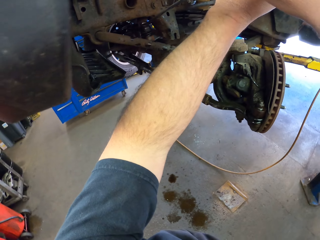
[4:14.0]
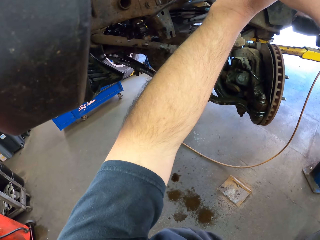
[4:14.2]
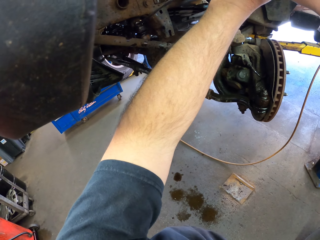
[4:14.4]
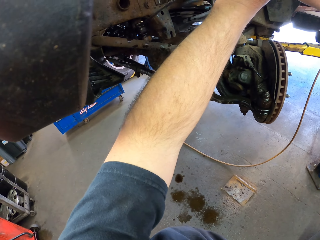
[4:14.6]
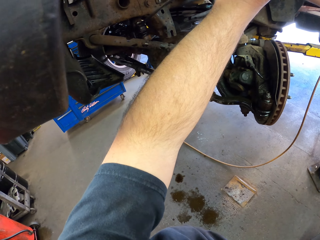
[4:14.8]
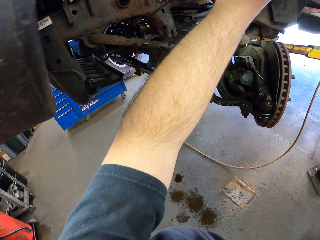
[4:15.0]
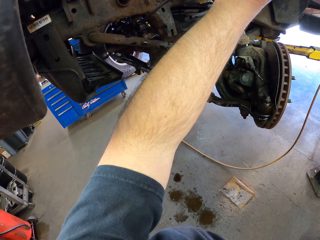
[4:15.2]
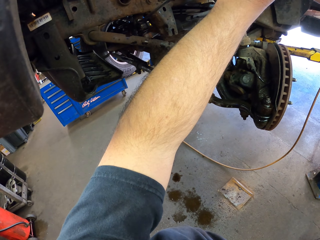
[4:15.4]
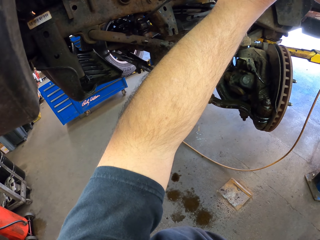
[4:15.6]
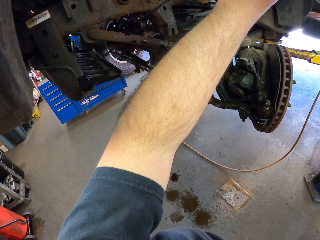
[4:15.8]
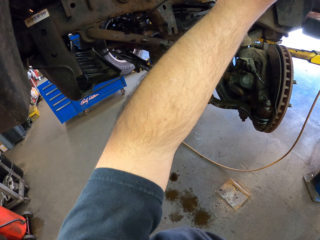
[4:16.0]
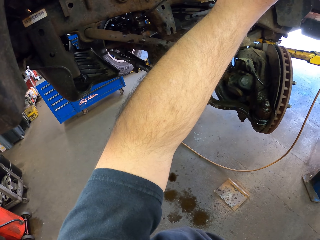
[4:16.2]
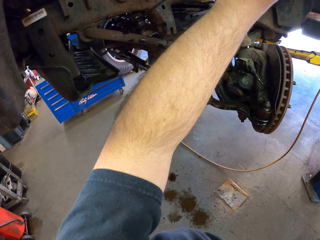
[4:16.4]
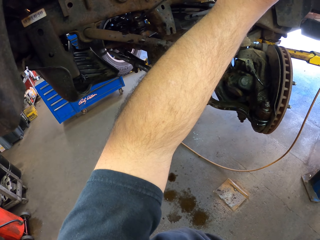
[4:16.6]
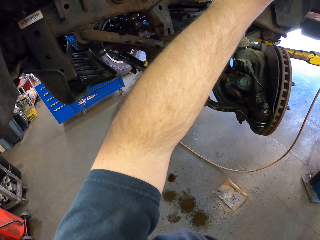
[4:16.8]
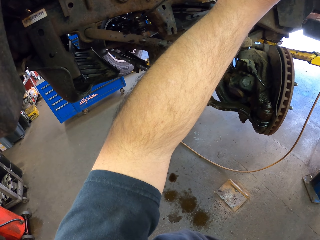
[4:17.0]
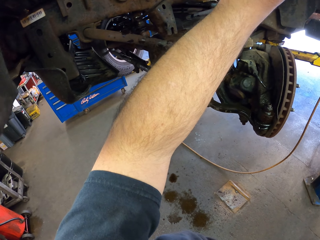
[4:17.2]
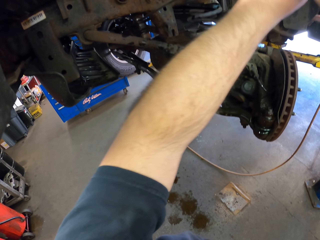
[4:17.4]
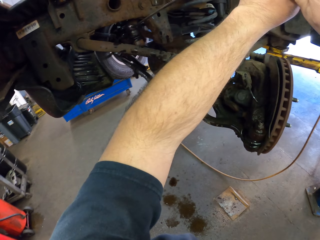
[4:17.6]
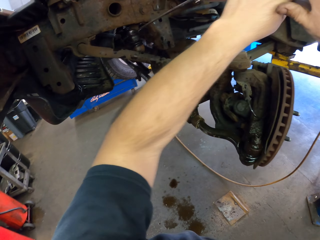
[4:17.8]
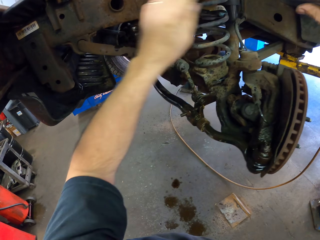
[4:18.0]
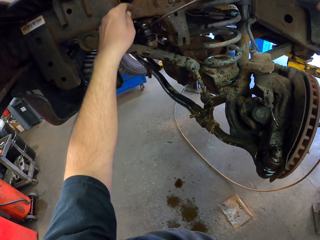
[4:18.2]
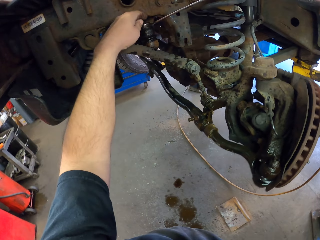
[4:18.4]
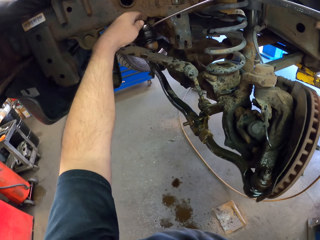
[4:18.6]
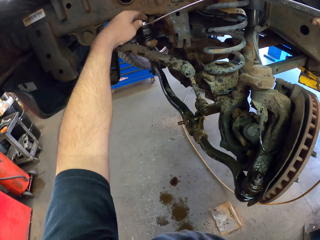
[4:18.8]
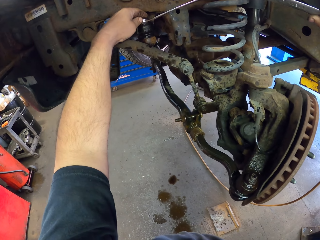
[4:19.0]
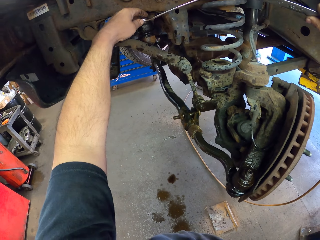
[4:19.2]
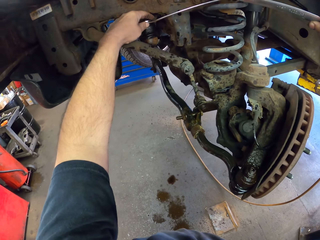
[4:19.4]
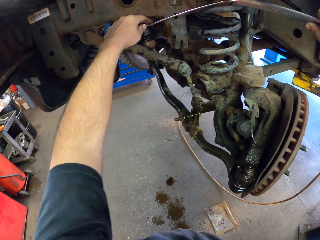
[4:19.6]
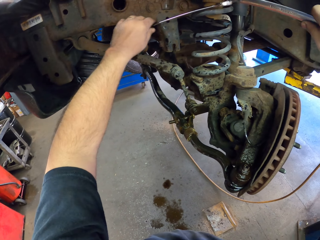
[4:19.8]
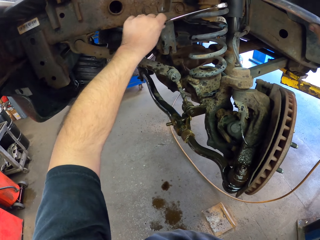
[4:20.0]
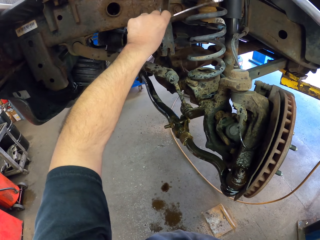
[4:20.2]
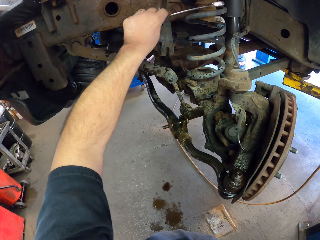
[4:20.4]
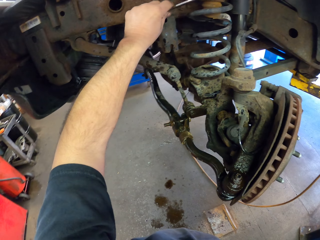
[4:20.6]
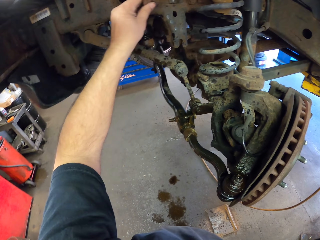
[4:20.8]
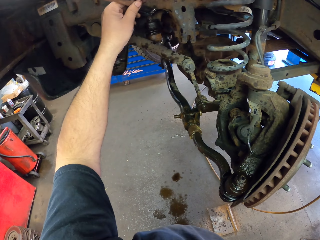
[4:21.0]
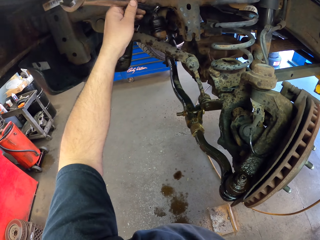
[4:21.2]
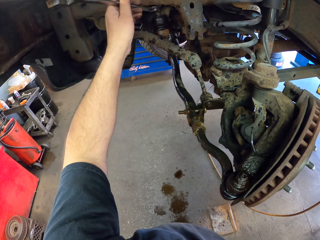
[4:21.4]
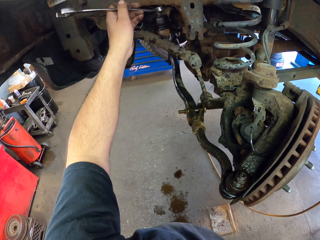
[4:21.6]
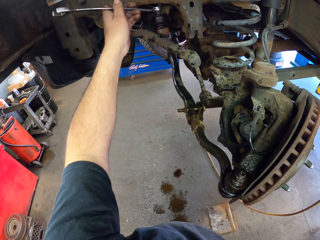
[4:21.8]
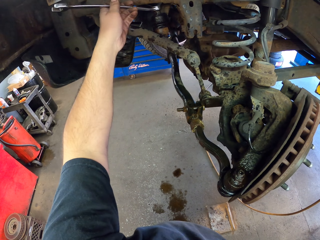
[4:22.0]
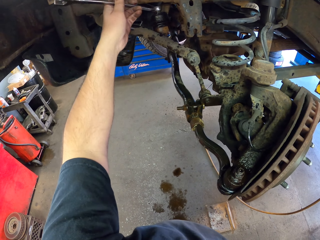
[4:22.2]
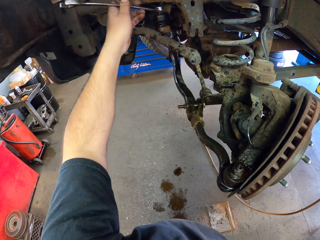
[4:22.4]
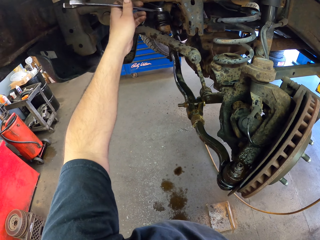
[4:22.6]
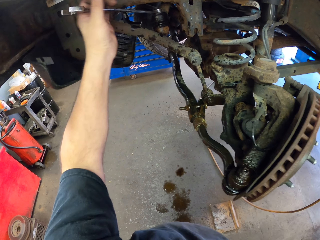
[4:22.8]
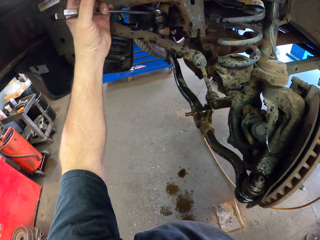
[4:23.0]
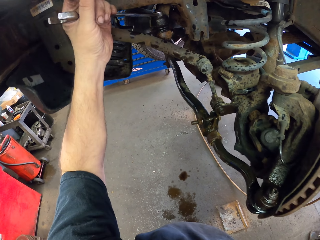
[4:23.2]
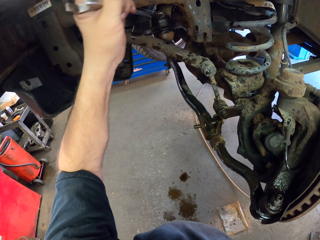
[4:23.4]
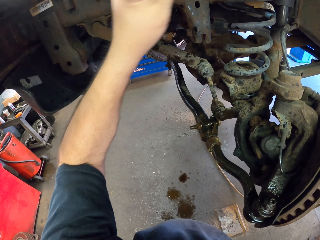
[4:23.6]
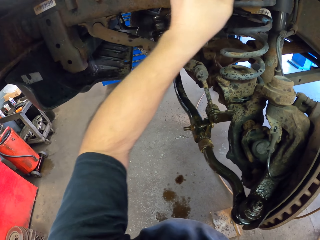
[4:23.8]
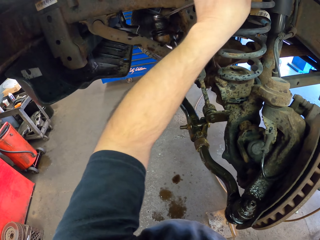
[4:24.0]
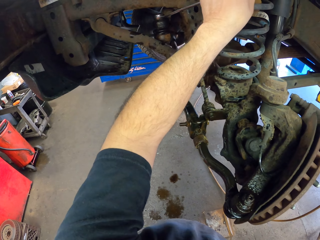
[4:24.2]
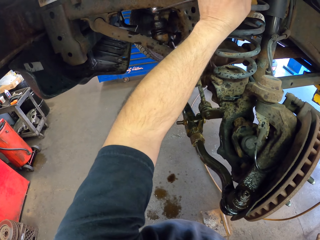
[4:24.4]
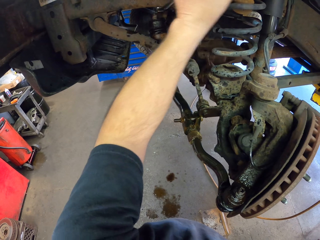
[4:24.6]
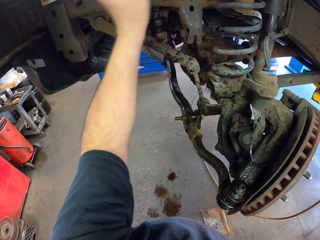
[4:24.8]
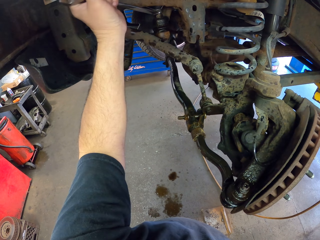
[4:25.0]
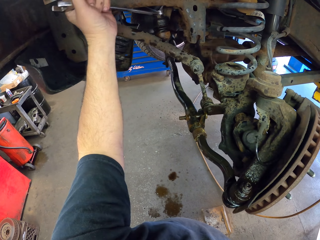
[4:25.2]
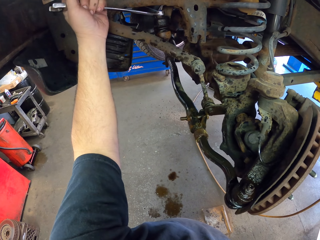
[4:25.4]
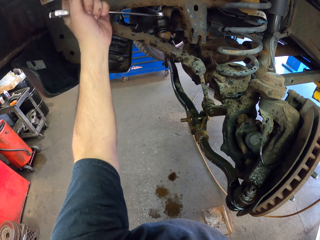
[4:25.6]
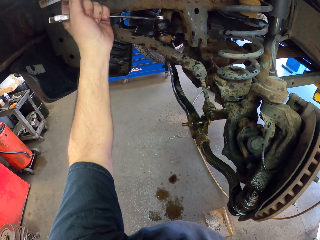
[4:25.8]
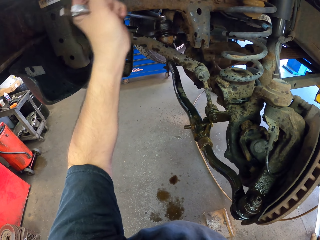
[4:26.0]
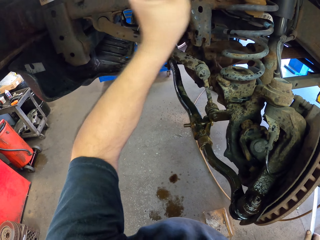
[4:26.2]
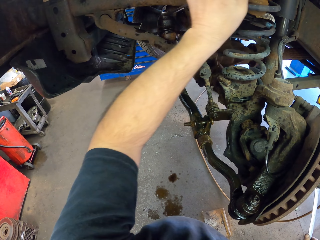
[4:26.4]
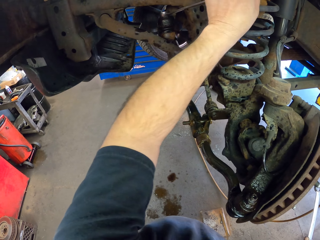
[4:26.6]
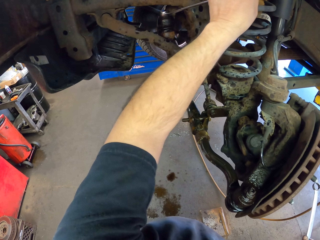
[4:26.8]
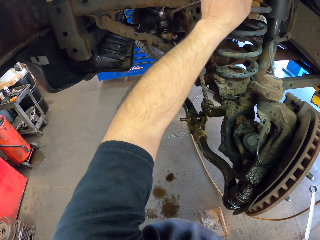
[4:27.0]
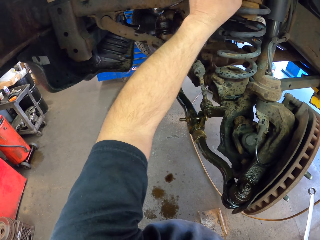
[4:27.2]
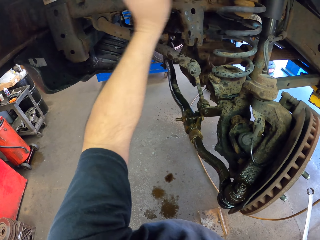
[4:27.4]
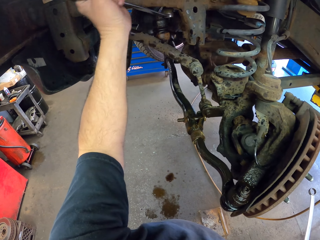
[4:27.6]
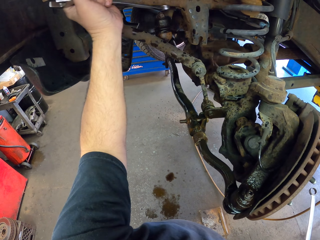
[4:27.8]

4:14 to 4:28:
The camera wearer fastens the brake hanger with a spanner. They fasten it repeatedly.

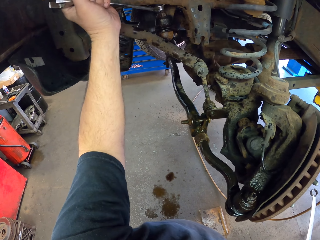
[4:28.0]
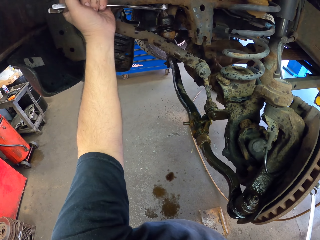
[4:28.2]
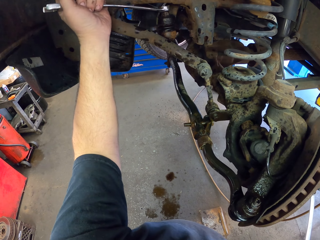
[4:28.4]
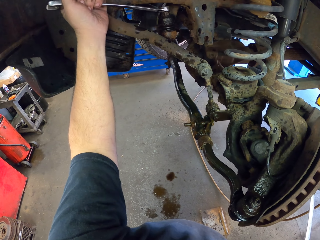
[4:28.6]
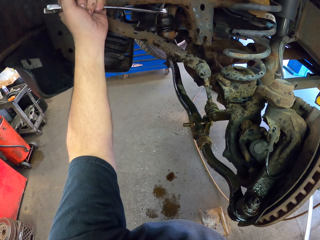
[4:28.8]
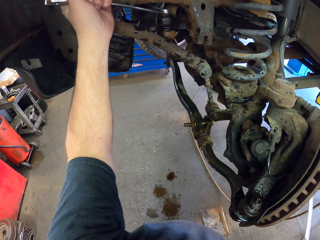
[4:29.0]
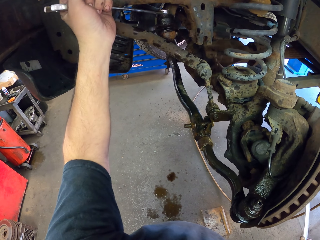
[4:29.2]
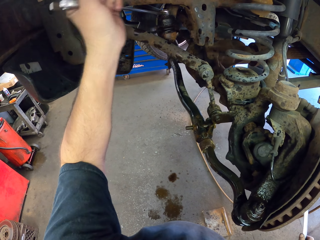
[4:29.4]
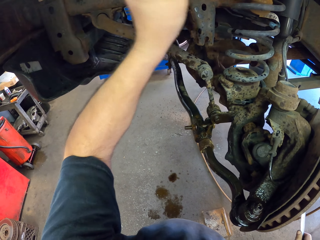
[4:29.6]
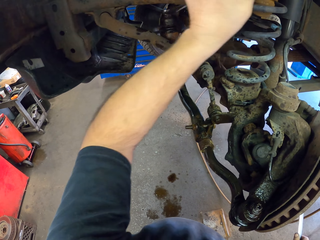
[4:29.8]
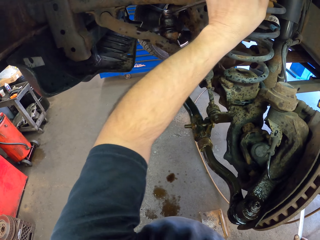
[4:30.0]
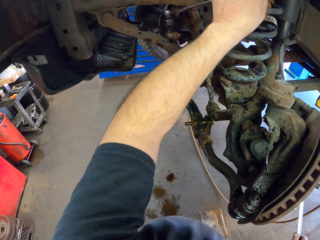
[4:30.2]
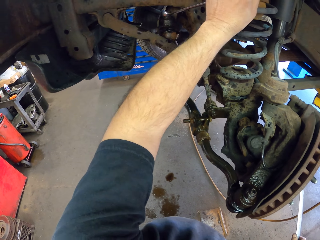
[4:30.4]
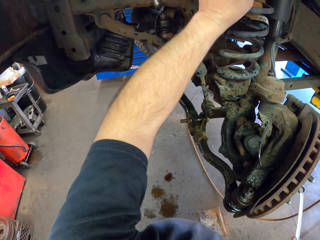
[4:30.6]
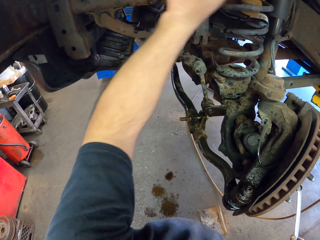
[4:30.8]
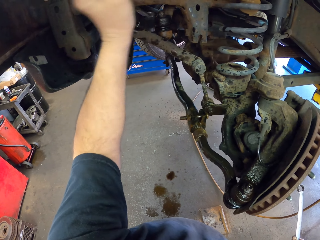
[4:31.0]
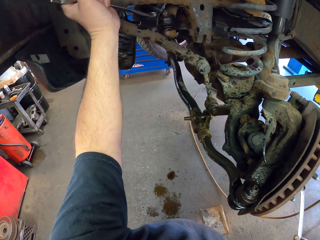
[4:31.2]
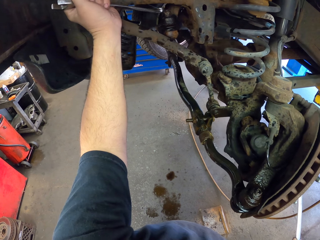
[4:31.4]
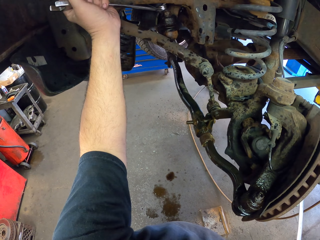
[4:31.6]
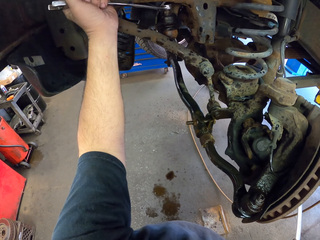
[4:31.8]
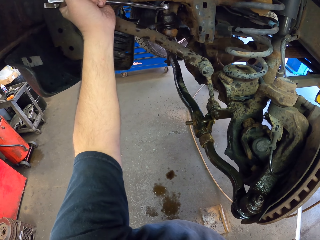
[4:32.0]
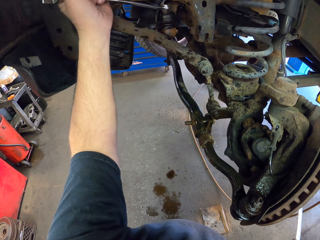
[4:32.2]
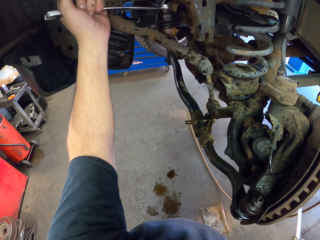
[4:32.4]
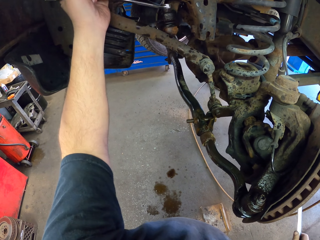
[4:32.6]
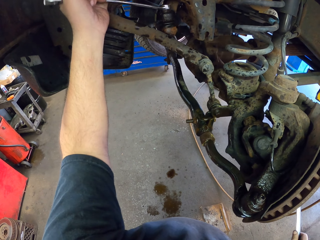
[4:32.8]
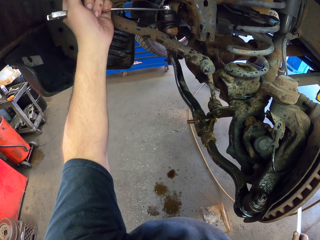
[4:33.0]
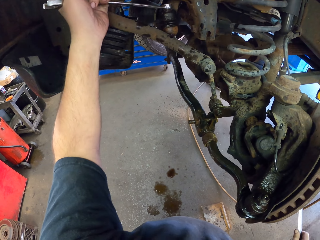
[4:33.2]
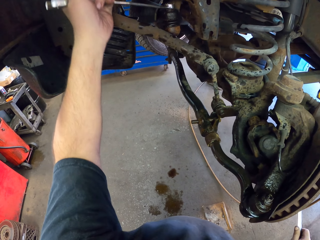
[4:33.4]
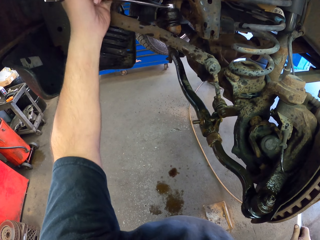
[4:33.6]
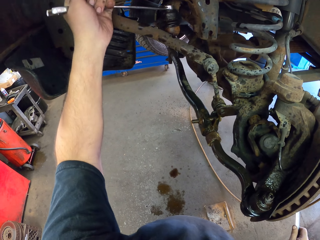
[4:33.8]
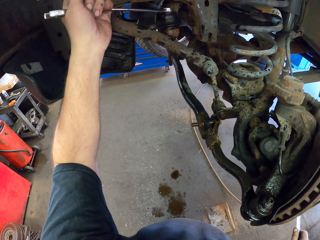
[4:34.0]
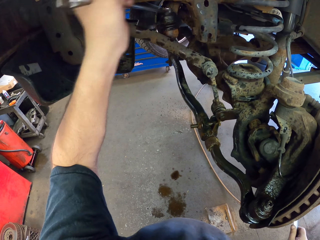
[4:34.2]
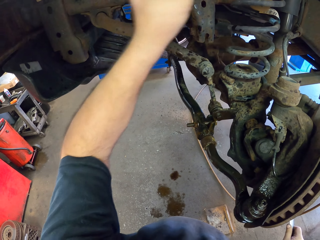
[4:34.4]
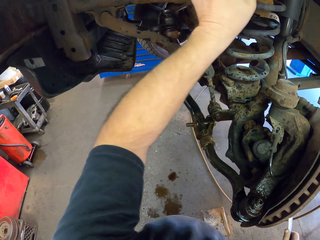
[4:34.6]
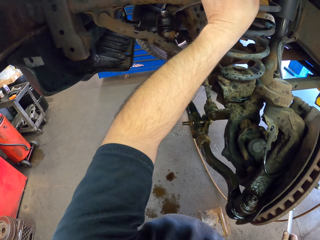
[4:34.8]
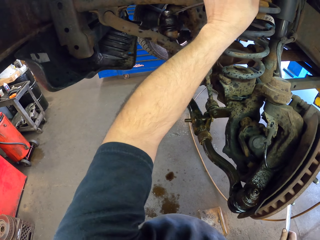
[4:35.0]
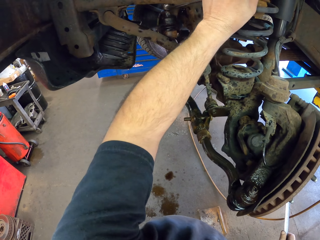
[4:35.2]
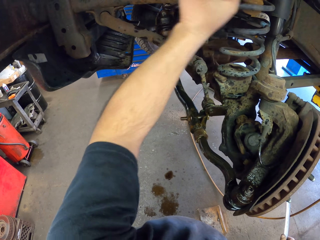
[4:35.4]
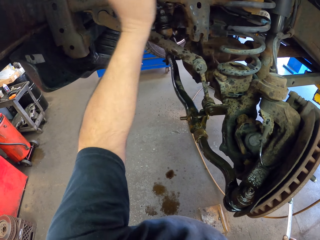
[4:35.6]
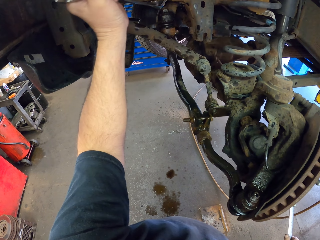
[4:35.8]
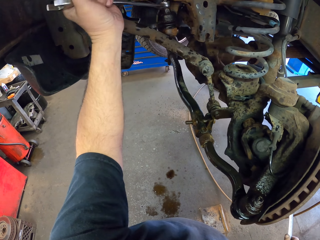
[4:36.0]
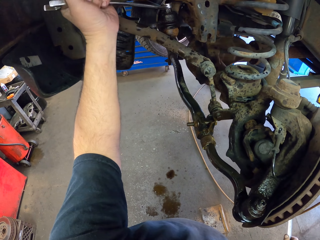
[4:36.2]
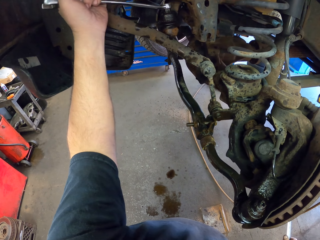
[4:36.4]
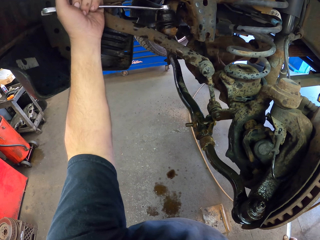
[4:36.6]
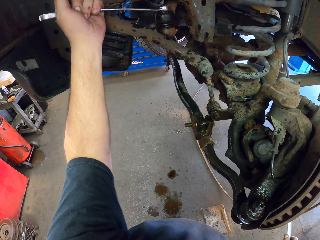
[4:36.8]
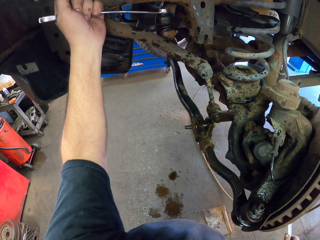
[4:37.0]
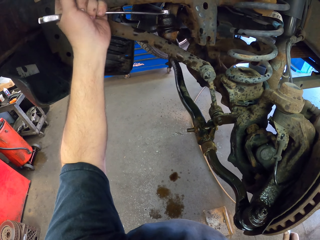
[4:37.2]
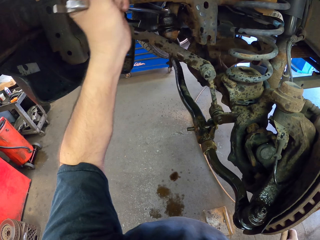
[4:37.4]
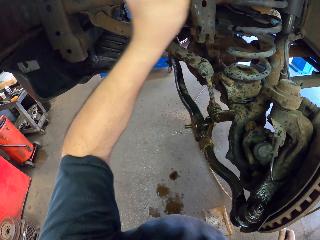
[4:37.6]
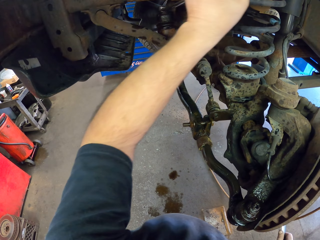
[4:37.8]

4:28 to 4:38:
The camera wearer fastens the brake hanger with a spanner. They fasten it again.
